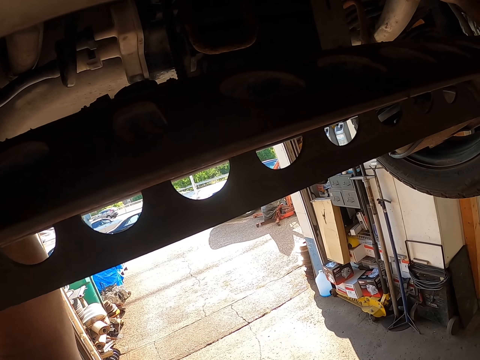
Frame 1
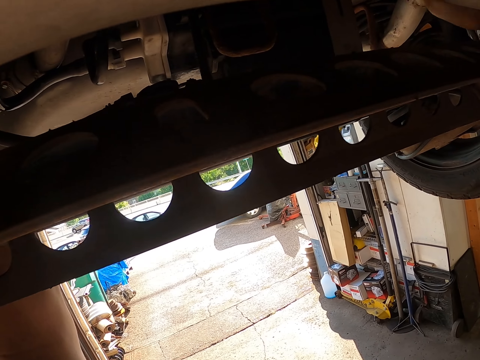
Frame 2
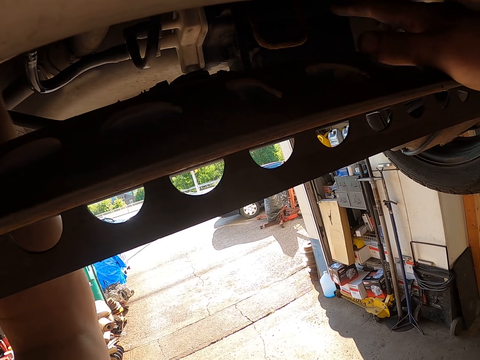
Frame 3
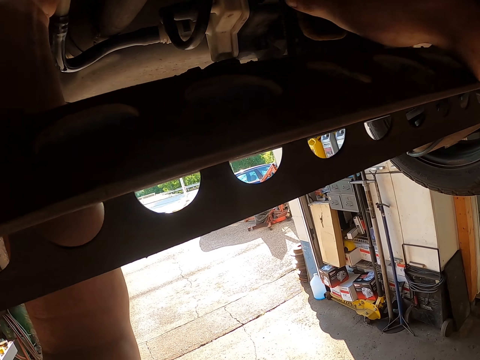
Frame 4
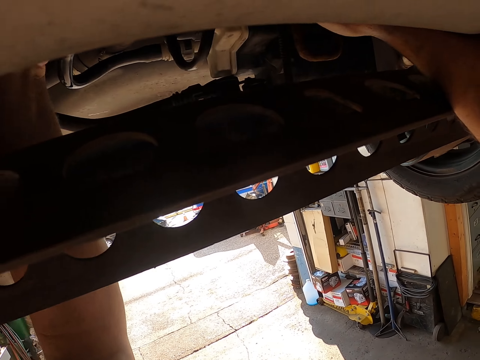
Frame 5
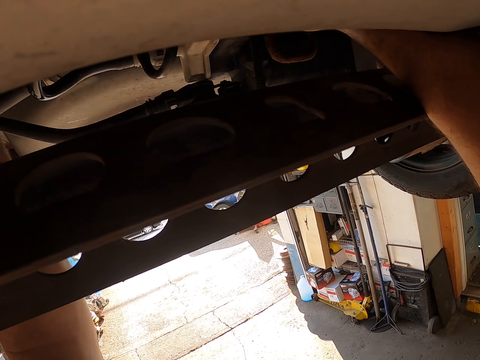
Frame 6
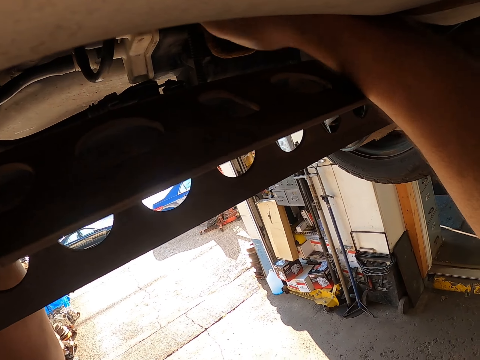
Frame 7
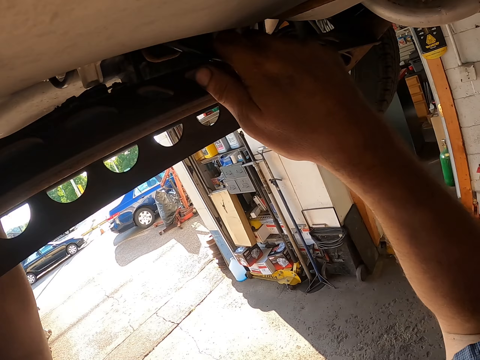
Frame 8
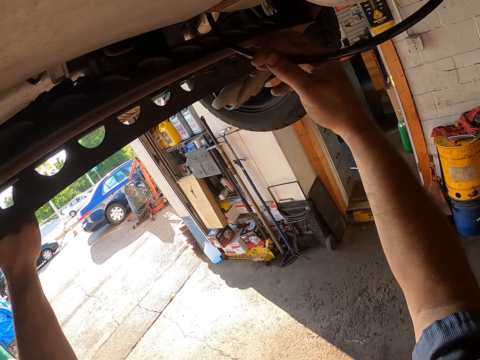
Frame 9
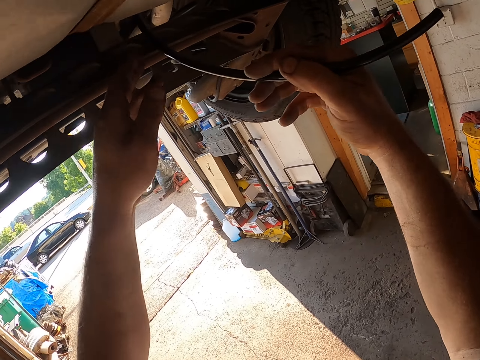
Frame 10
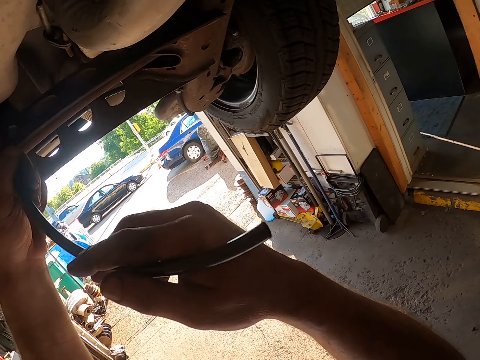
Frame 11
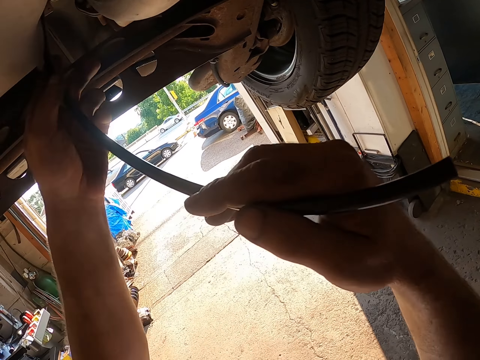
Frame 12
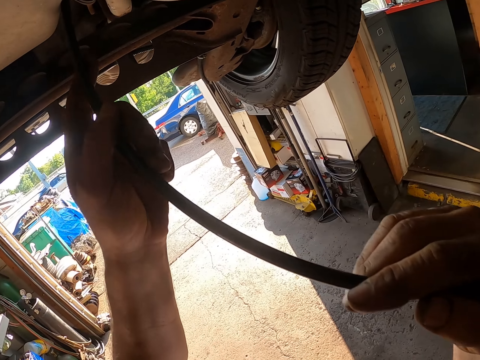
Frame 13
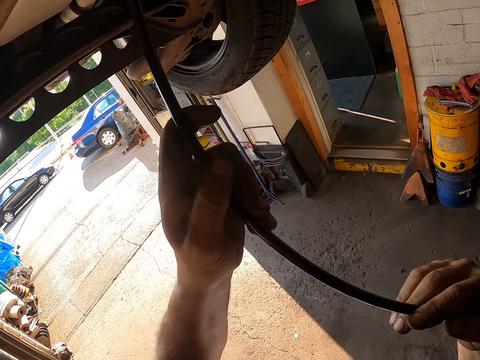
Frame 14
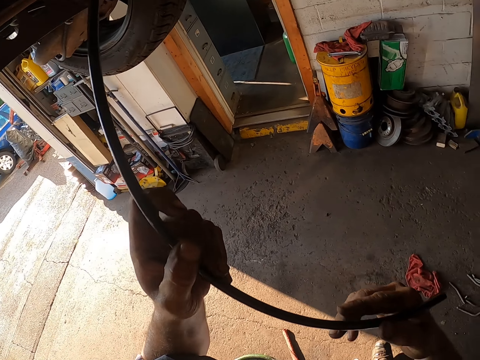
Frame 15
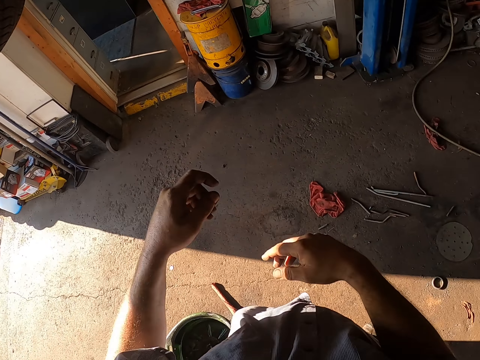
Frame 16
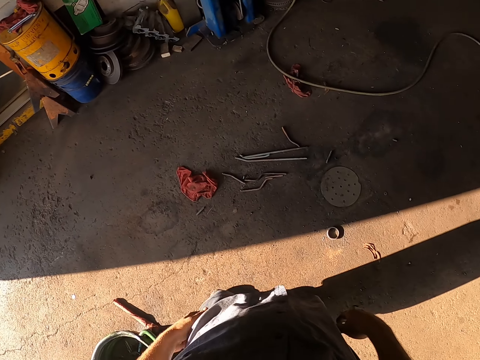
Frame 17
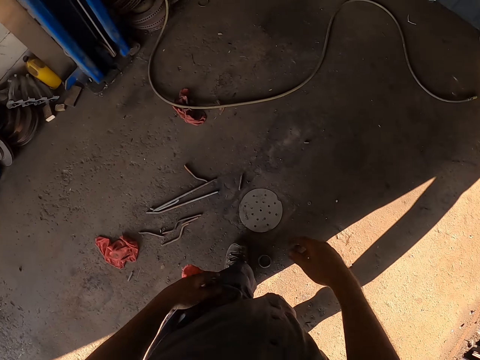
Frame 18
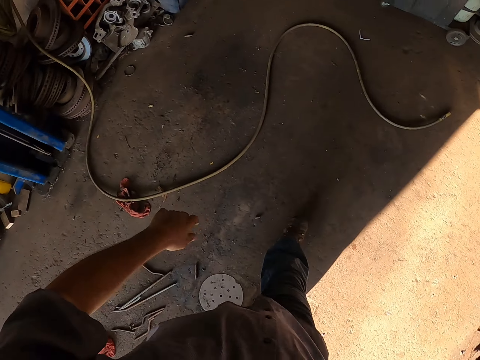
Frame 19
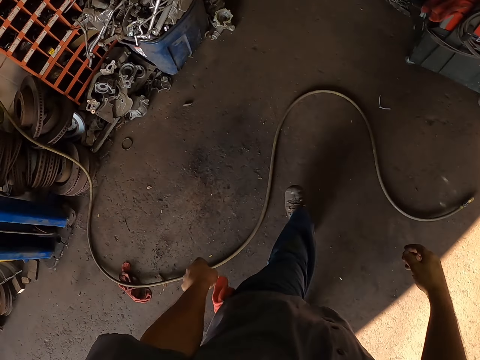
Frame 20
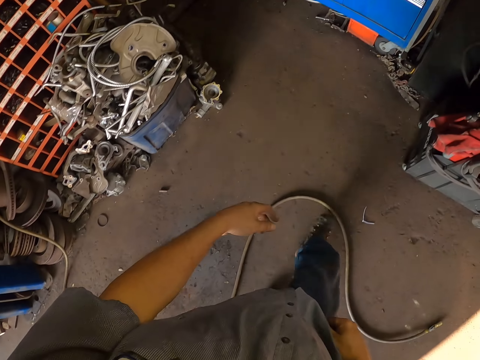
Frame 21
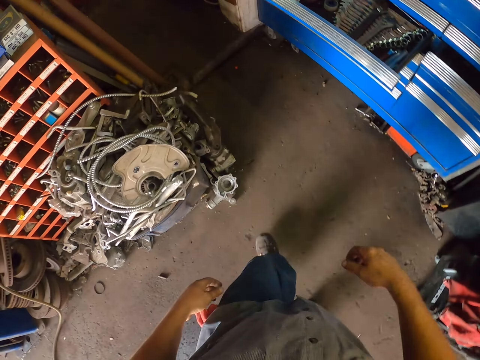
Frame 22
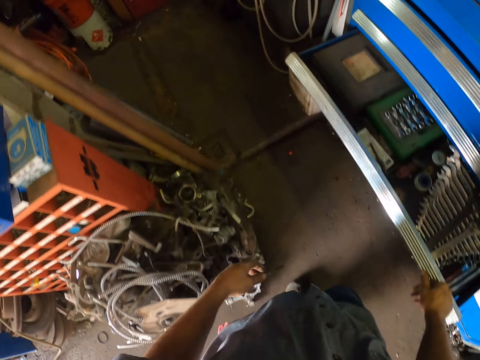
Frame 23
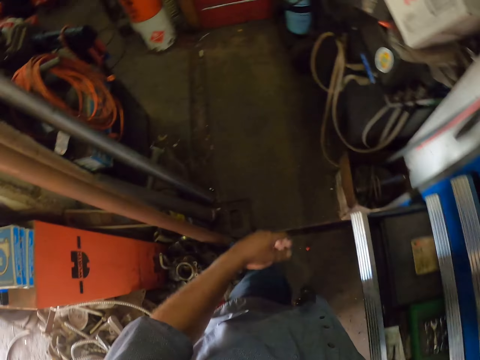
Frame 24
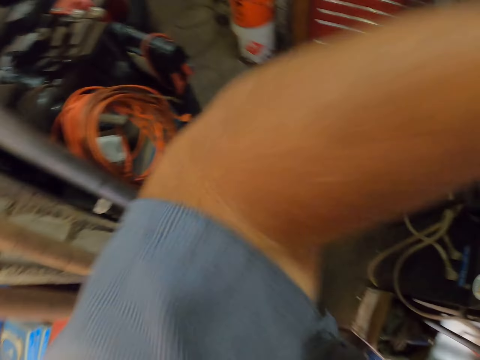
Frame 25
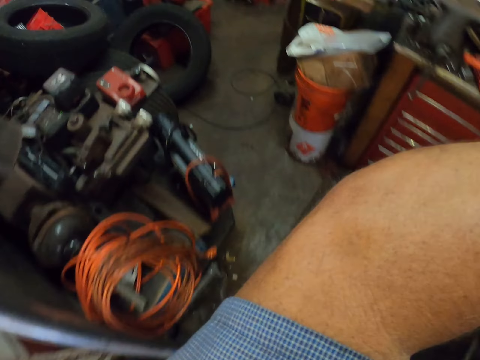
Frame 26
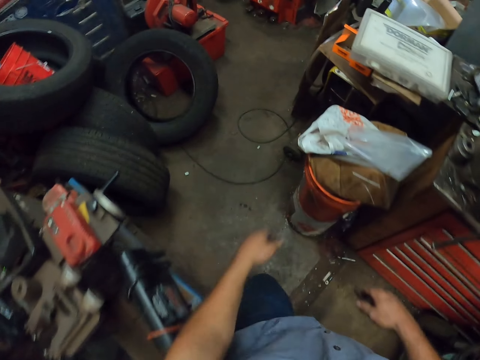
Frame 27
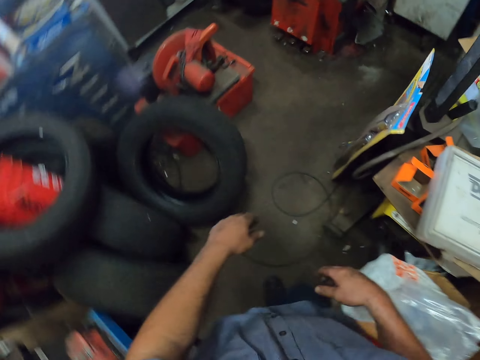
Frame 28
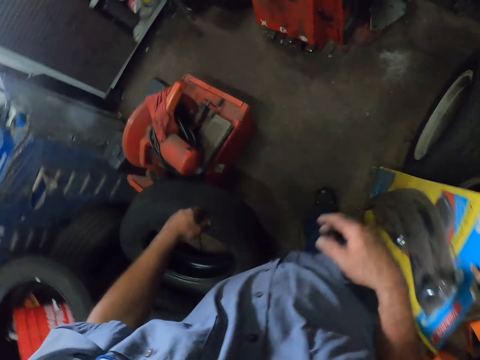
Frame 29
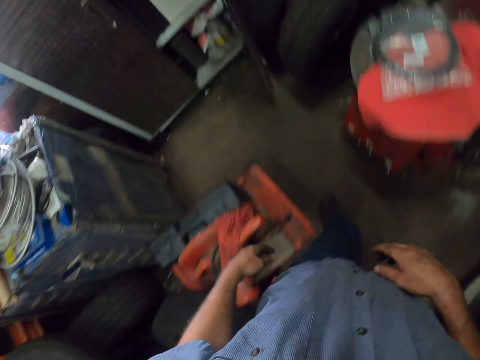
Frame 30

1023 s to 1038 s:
The camera wearer fixes the lawn mower. They pull the lawn mower. They remove the wire under the vehicle. They hold a cable. They remove a hand from the cable. They move around. They touch a drawer toolbox. They move a hand towards the face. They take something. They lower a hand.

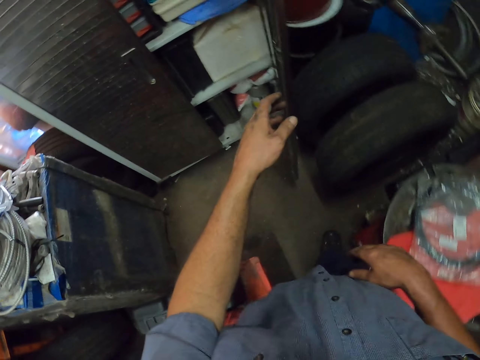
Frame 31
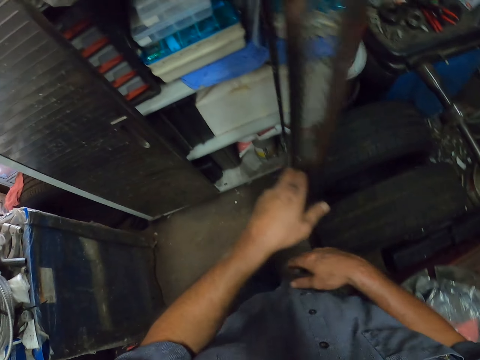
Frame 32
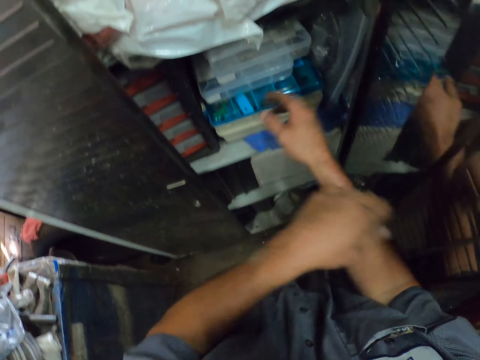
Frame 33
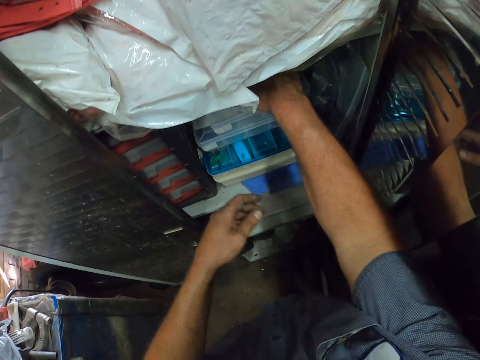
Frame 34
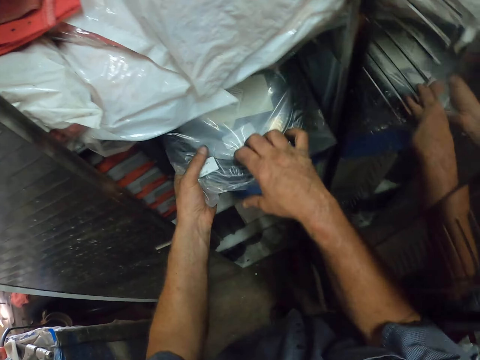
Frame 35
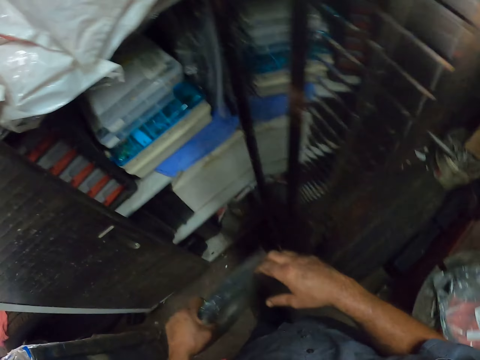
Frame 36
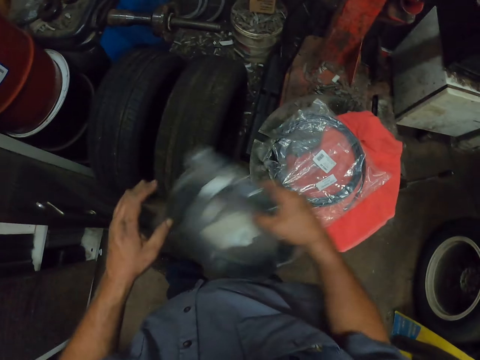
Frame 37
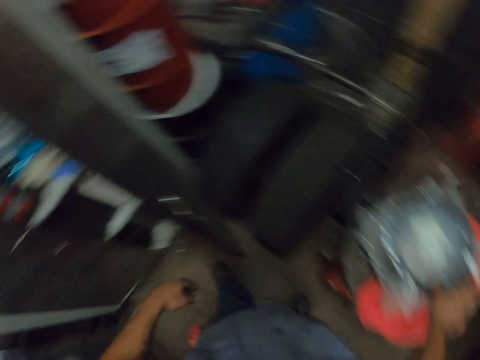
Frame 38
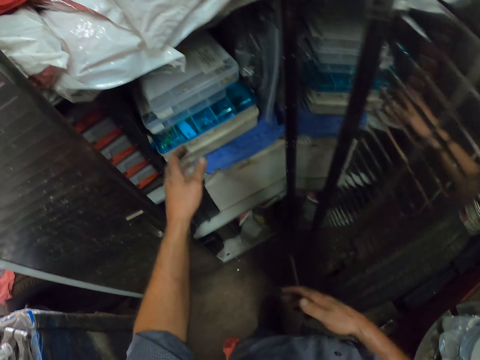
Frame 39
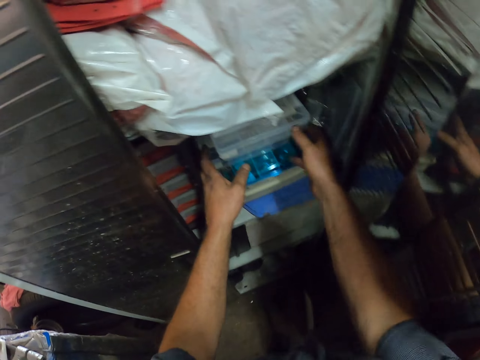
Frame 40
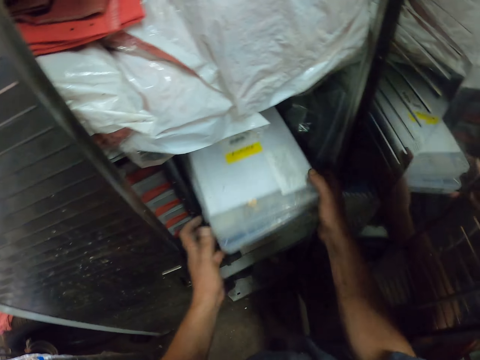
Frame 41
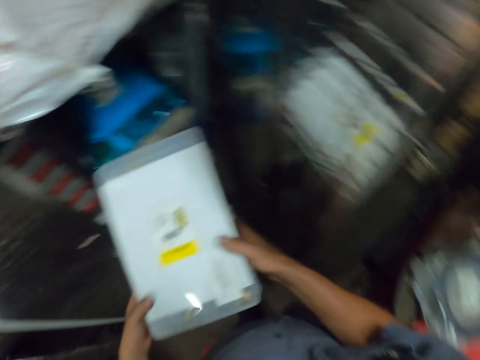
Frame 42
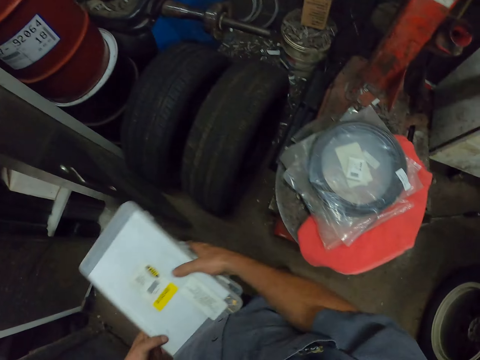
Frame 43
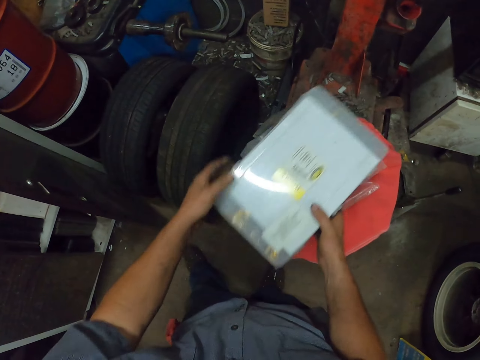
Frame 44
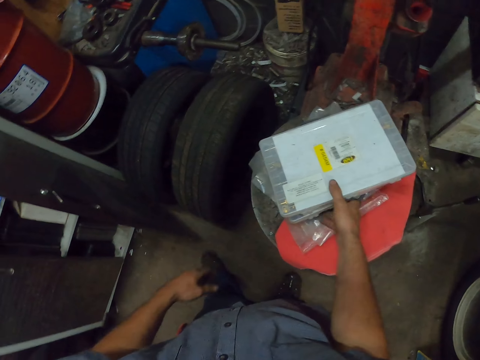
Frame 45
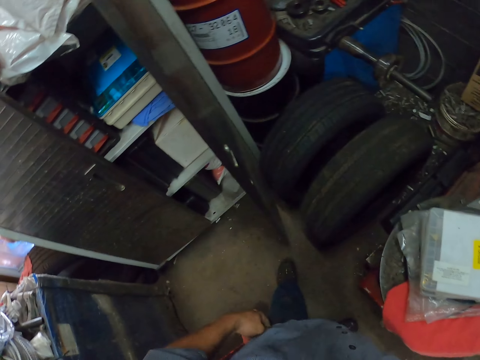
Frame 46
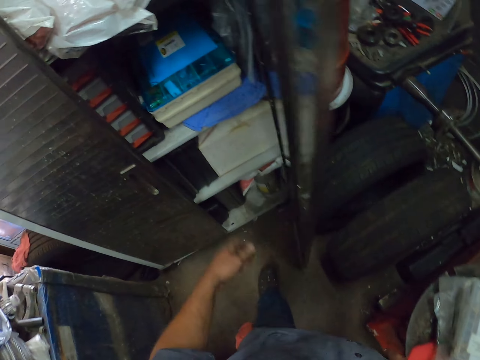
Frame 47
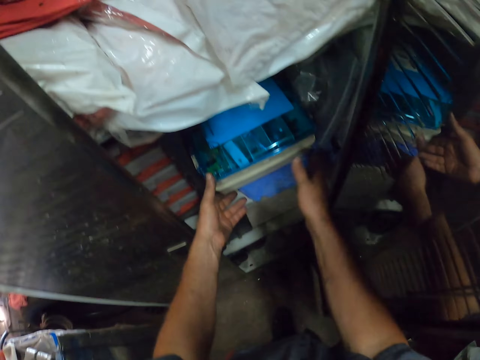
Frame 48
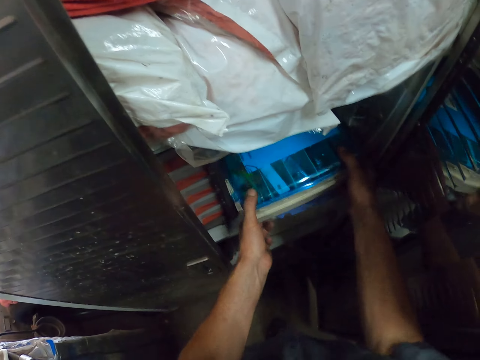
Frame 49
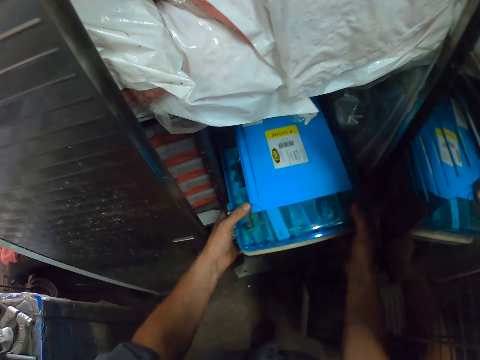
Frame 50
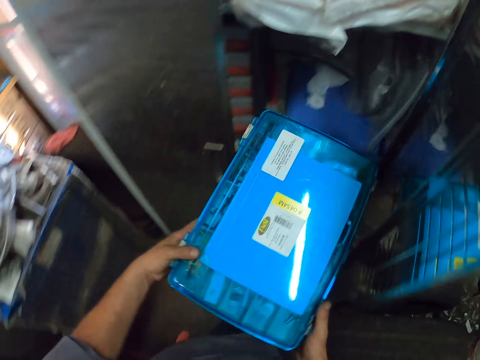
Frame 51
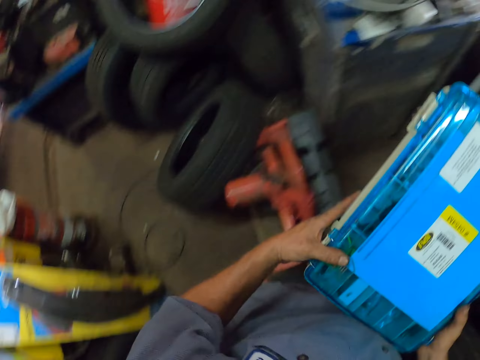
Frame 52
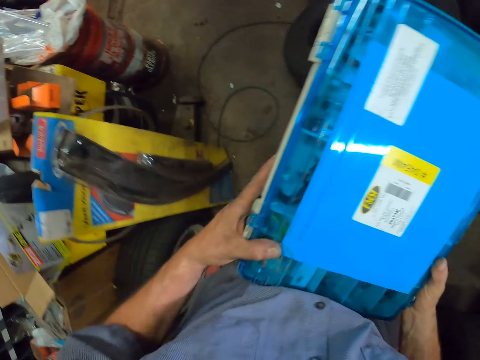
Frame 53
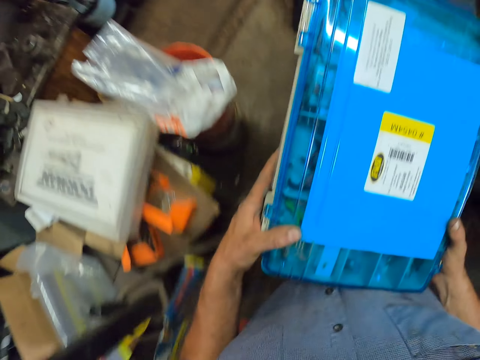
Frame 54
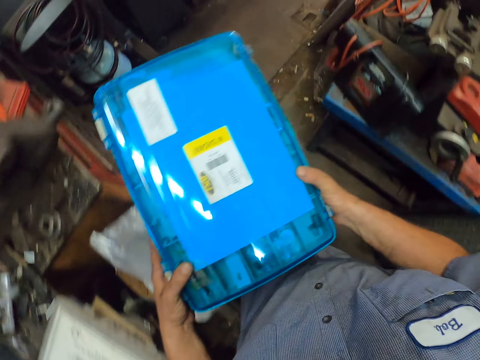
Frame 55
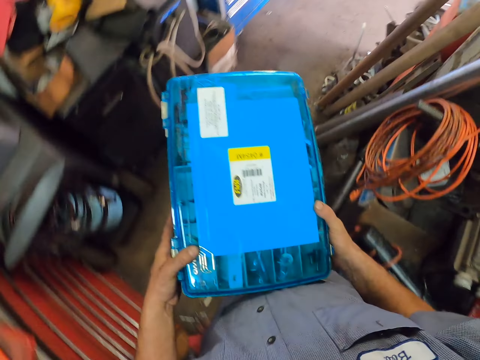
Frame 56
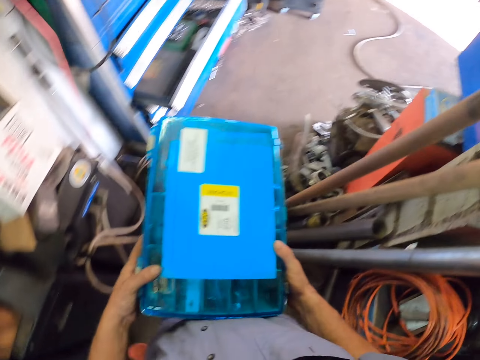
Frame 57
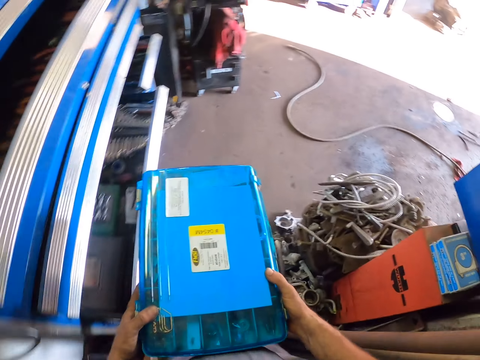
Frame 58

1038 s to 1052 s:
The camera wearer holds a drawer door. They push the shelf door. They remove the cable from the shelf. They hold the cable with the other hand. They hold the cable with the other hand again. They put the cable on the stool. They remove a container from the shelf. They put the container on the stool. They remove a toolbox from the shelf.
